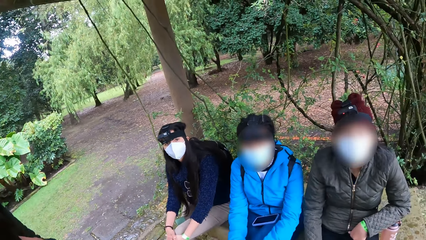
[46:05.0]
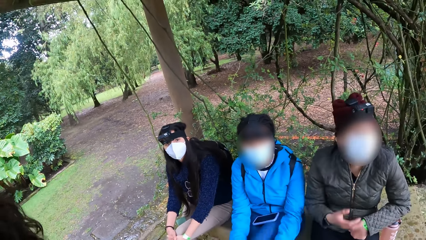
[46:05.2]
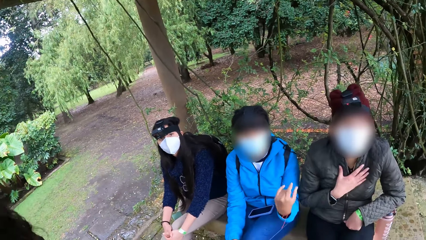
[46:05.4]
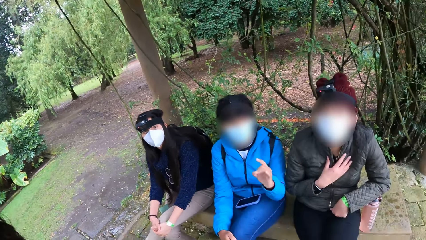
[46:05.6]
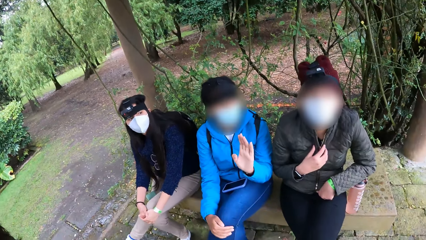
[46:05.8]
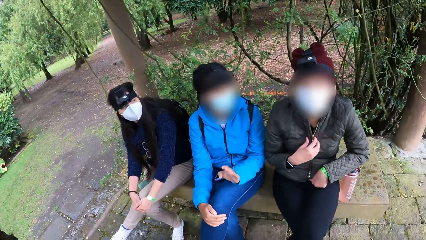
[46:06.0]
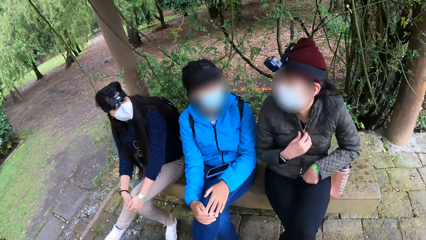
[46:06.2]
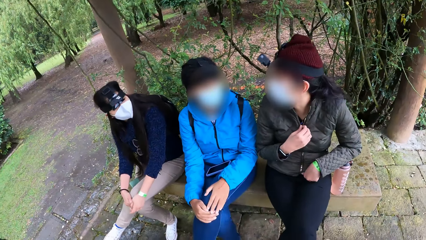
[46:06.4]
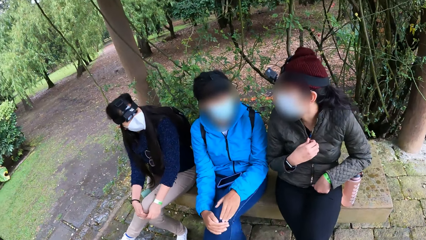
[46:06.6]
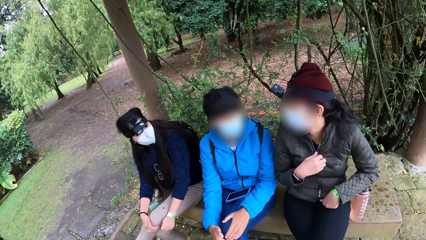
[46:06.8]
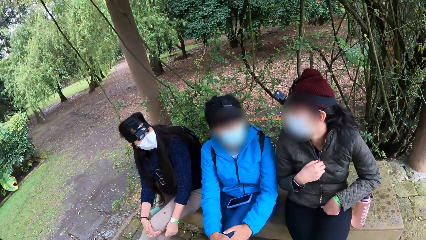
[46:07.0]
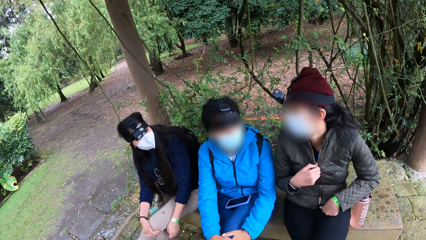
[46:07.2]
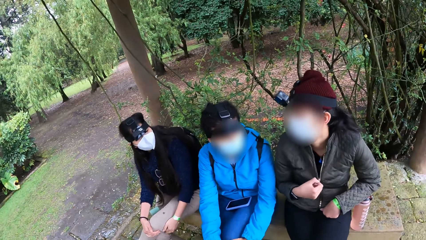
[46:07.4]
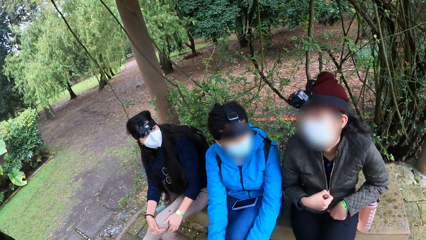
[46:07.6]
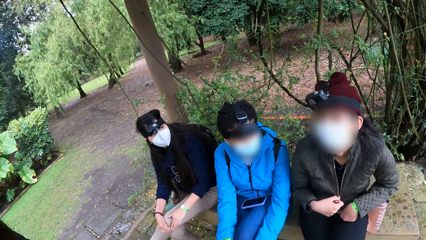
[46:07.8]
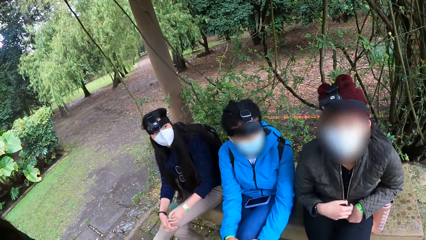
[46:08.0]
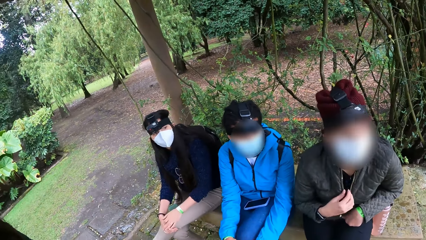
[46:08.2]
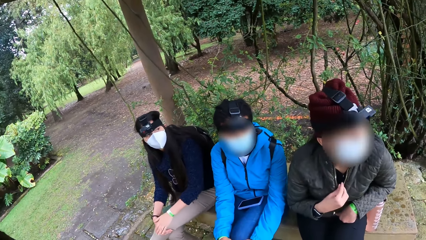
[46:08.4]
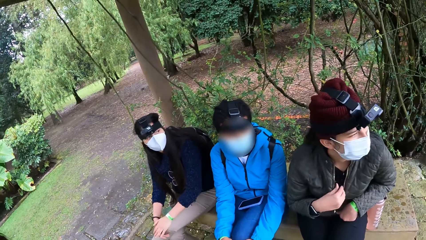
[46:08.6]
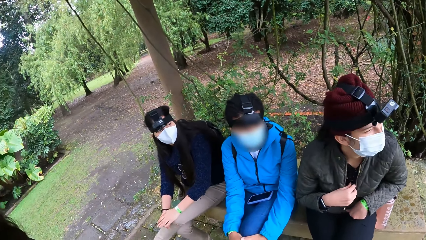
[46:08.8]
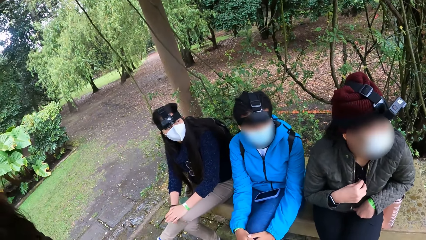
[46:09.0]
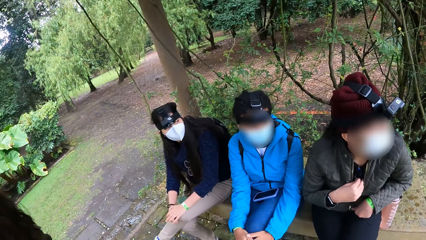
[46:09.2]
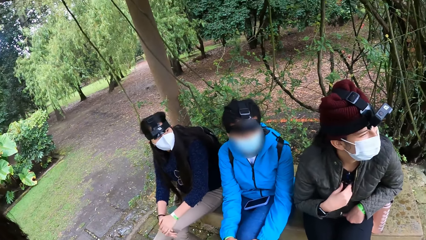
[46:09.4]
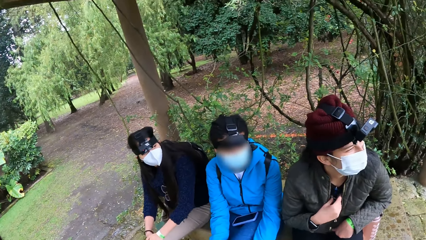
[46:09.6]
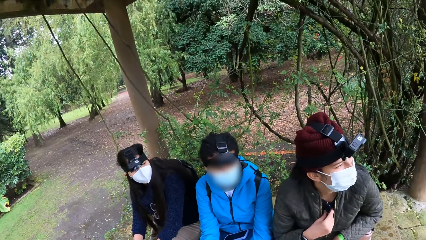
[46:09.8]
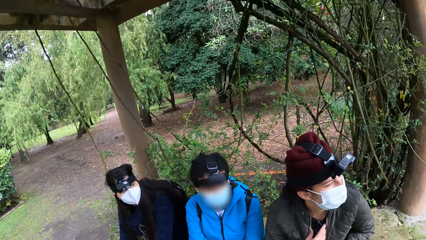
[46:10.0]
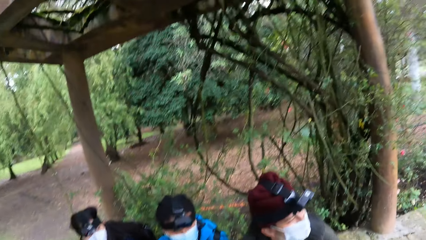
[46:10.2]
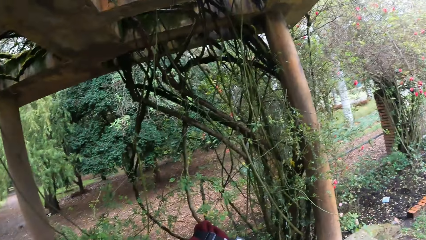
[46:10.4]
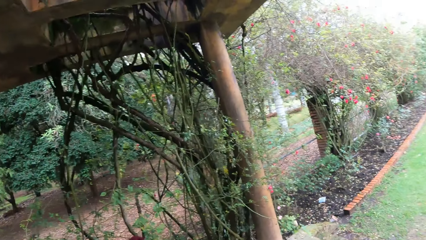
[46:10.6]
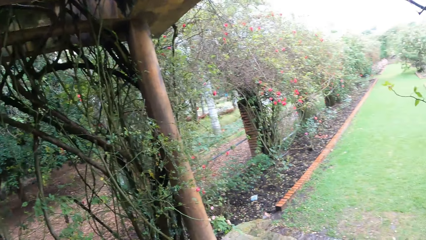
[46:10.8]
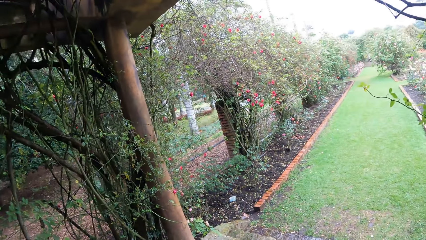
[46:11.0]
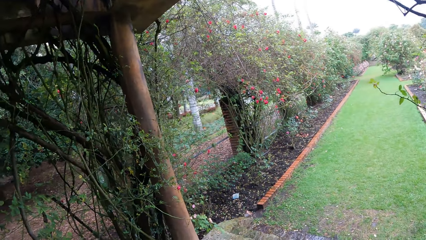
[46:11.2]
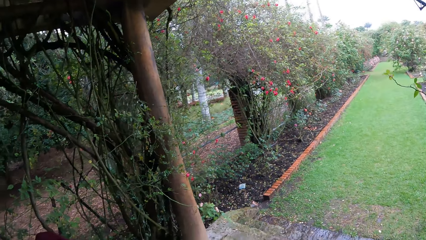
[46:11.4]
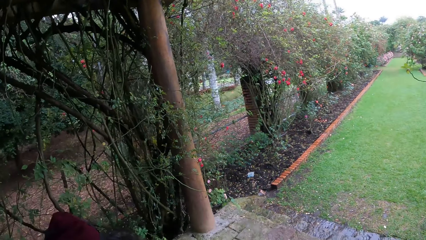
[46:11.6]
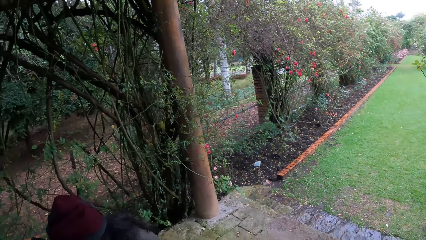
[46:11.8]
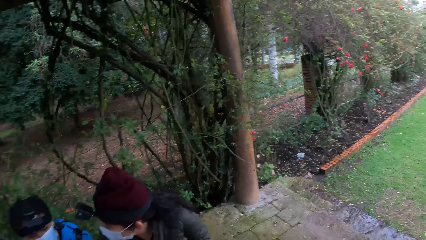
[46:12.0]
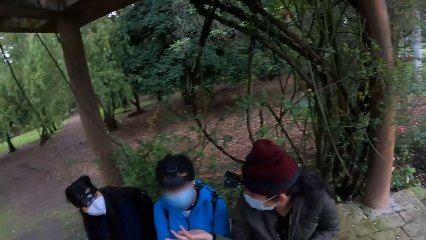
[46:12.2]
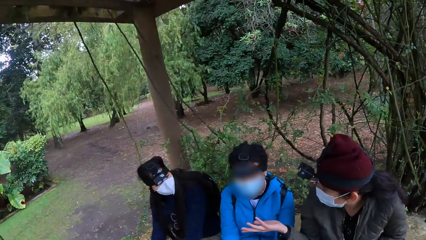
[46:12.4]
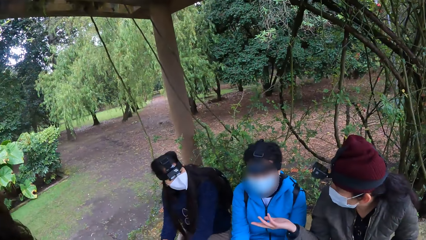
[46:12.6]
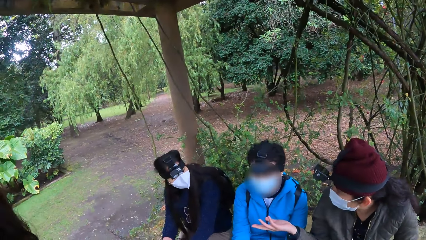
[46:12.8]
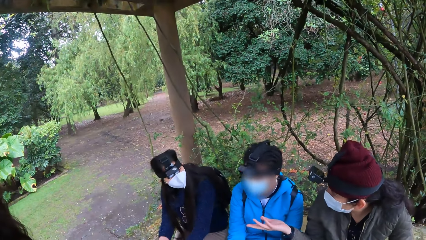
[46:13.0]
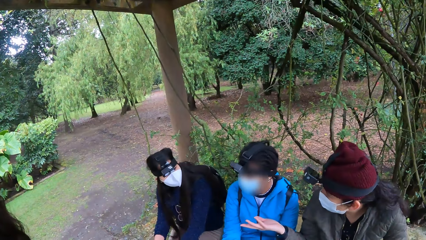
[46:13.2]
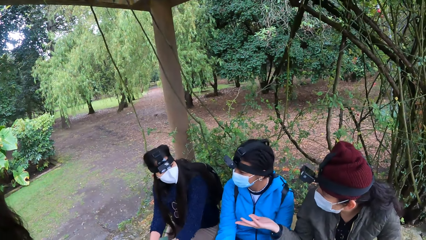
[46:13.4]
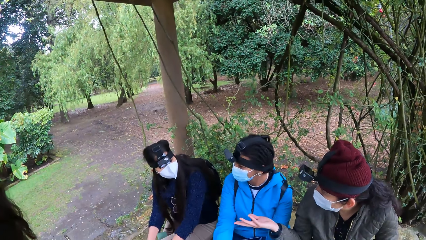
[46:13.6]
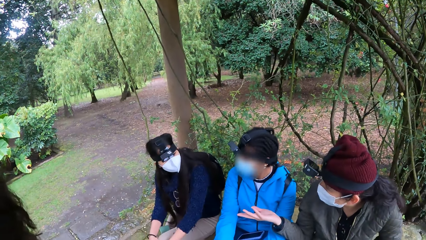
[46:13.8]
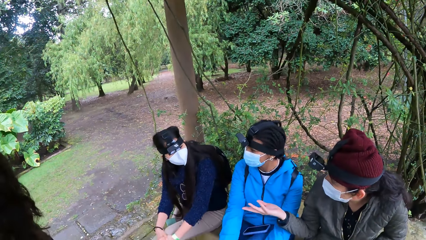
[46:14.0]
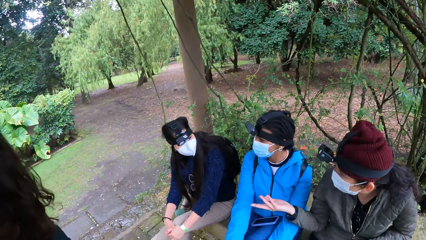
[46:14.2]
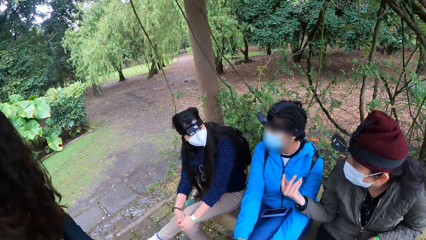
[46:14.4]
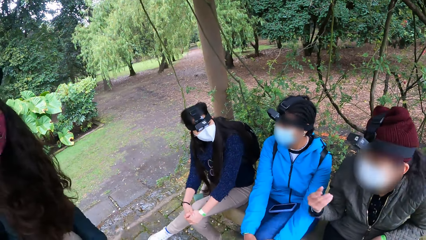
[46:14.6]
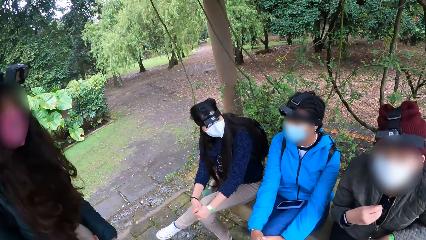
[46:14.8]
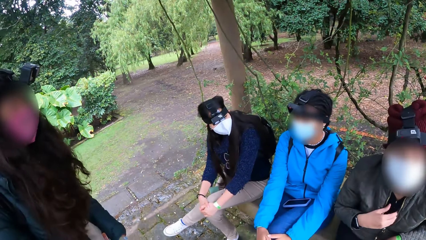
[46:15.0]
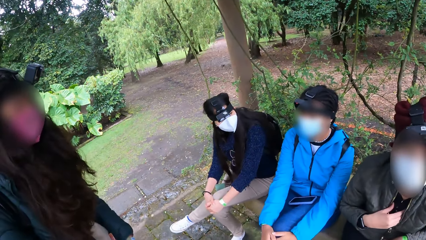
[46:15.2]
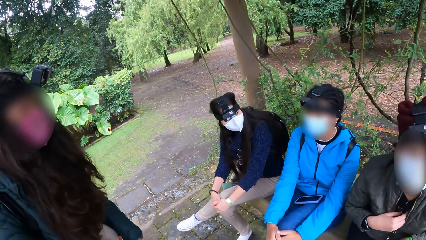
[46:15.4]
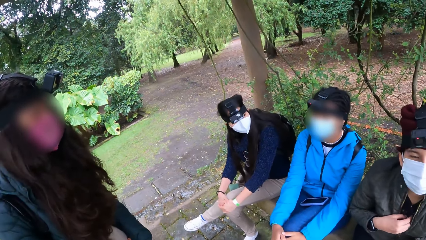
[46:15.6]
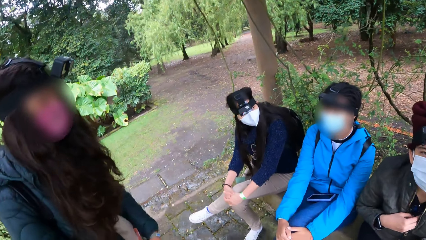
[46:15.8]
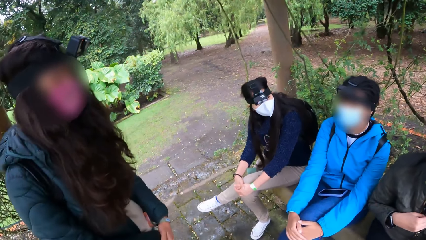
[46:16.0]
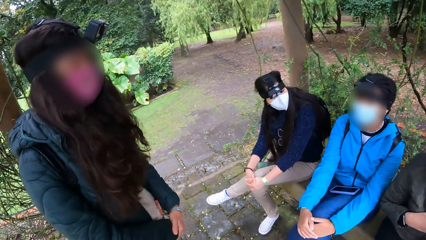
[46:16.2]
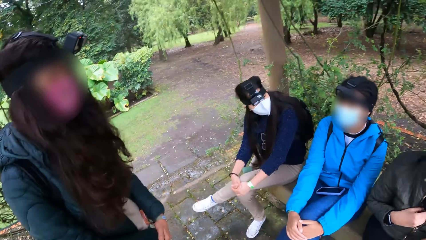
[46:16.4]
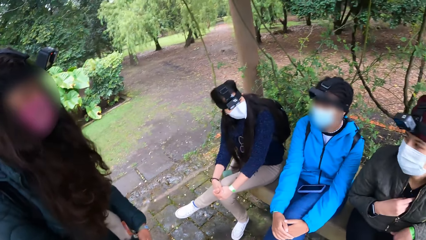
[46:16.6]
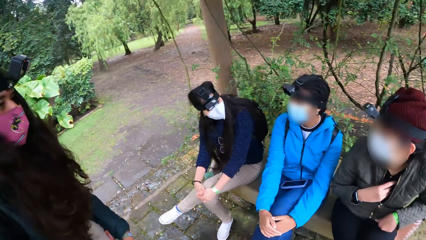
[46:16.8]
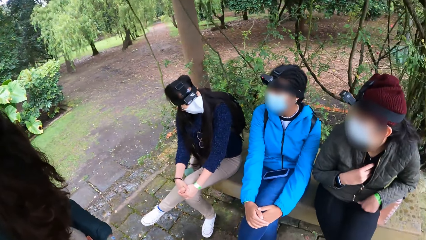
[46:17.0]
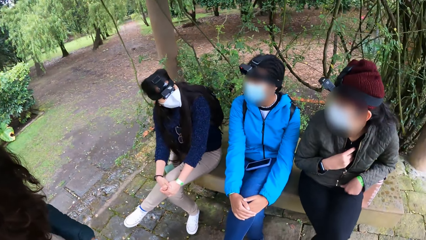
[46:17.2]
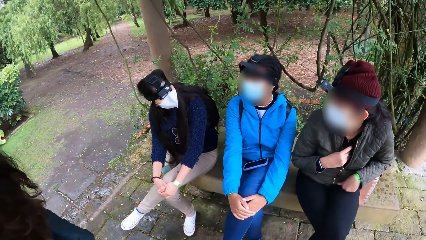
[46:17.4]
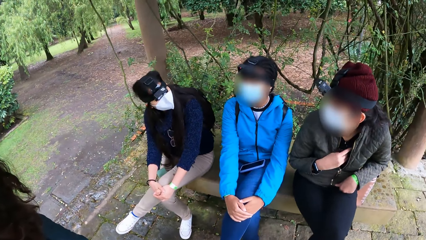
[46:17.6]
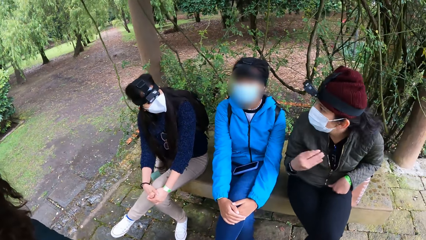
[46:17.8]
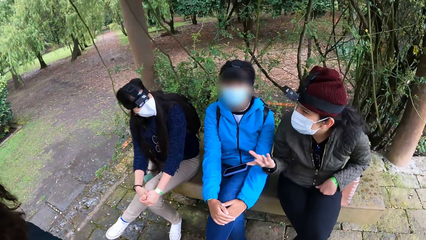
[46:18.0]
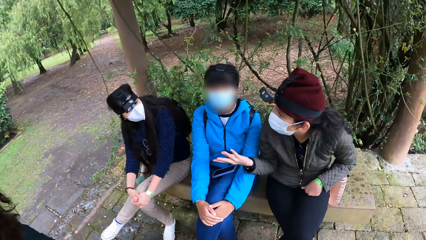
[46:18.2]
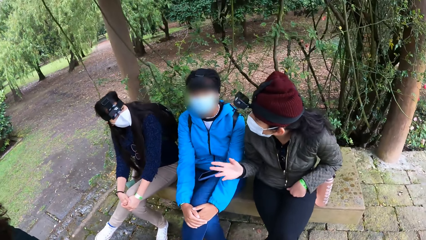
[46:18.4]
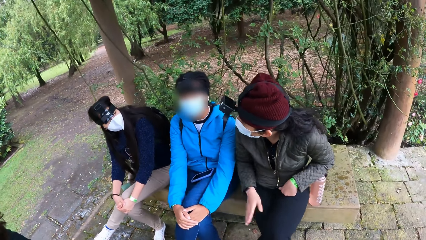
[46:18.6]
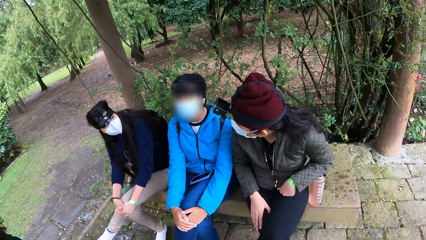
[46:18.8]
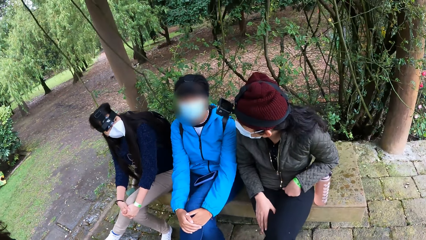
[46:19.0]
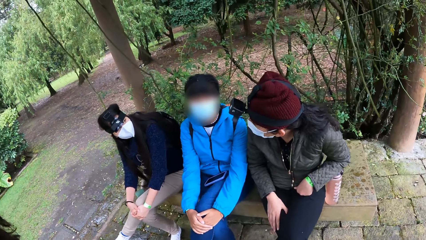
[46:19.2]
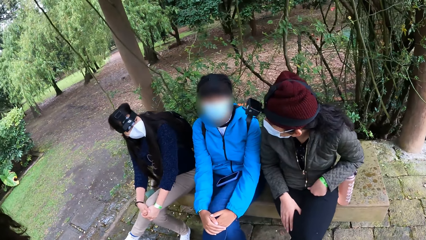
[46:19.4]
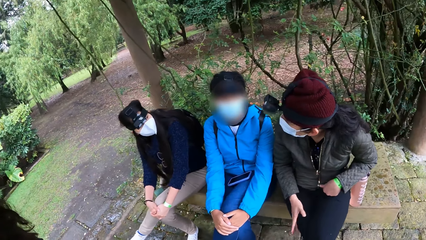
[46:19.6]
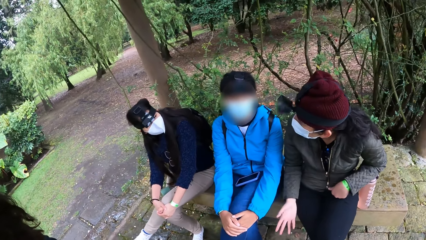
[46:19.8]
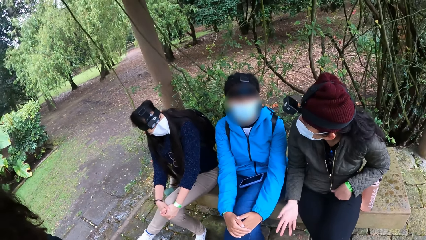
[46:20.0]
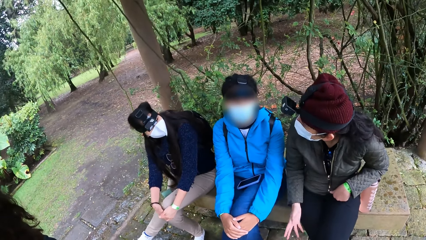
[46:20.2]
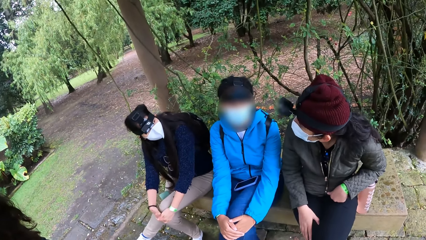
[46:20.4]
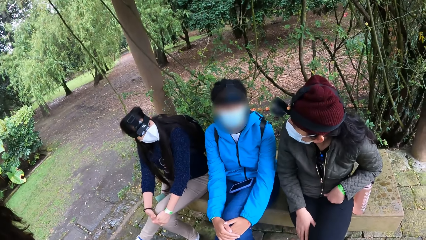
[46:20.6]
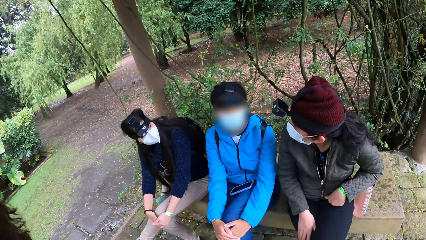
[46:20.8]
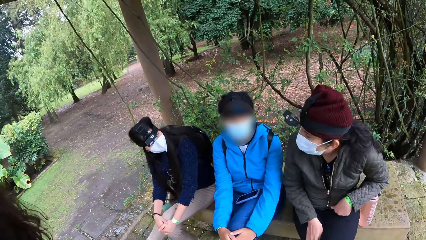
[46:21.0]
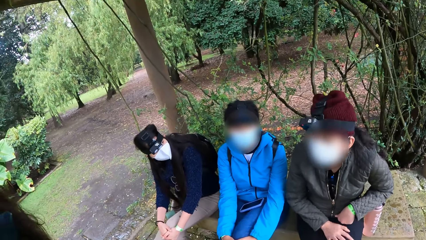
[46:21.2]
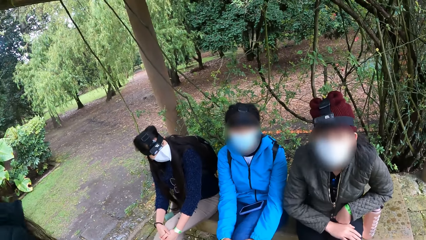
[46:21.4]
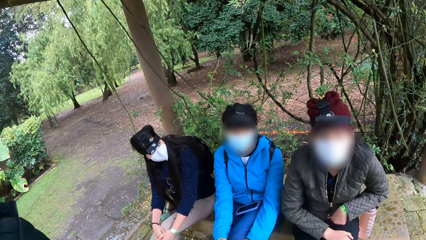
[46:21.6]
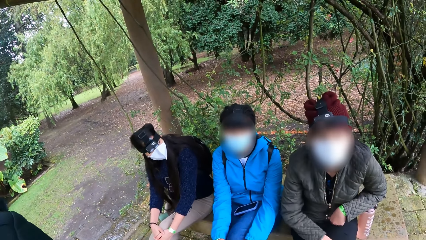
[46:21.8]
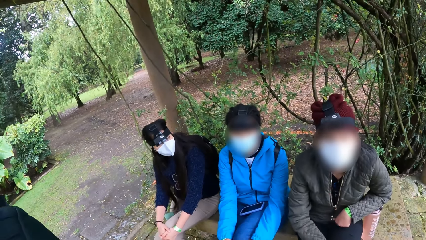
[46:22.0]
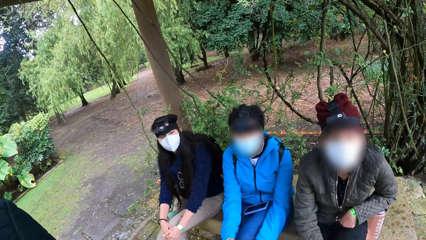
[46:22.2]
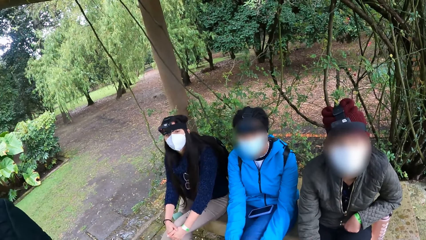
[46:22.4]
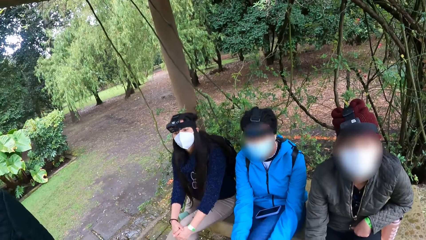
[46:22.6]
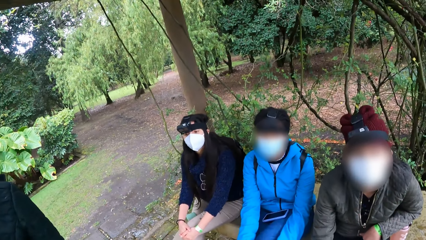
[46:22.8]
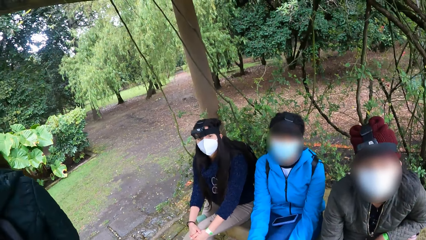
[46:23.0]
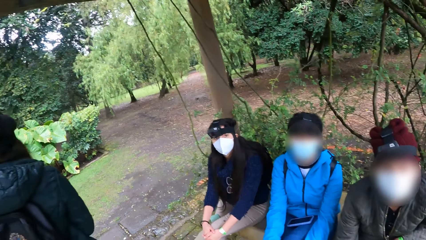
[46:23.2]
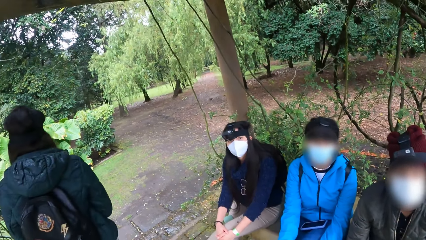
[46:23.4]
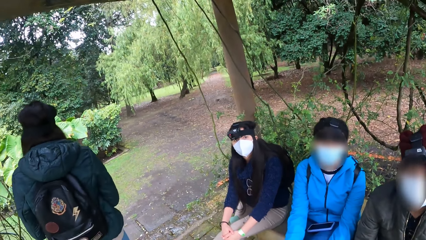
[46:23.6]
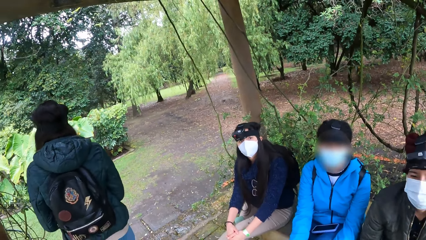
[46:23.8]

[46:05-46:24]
The woman places her right hand on her jacket. She opens a zip on her jacket with her right hand. The camera wearer looks around. They interact with the ladies.
